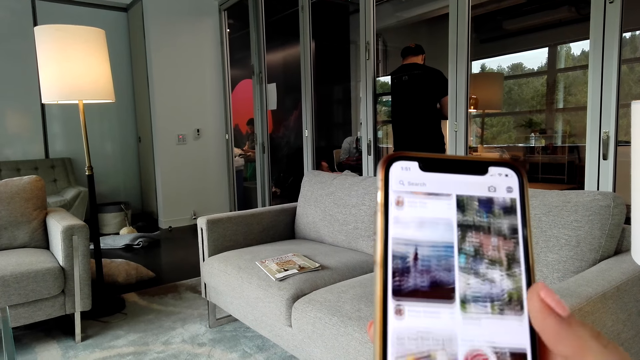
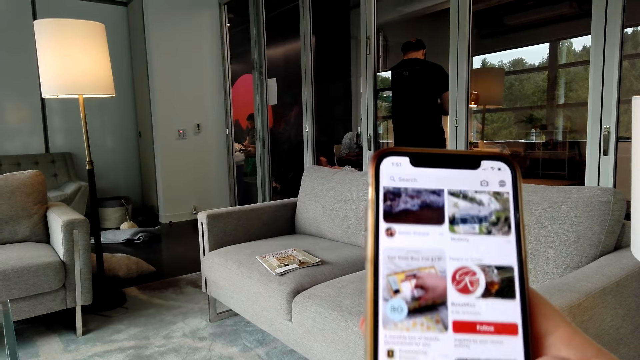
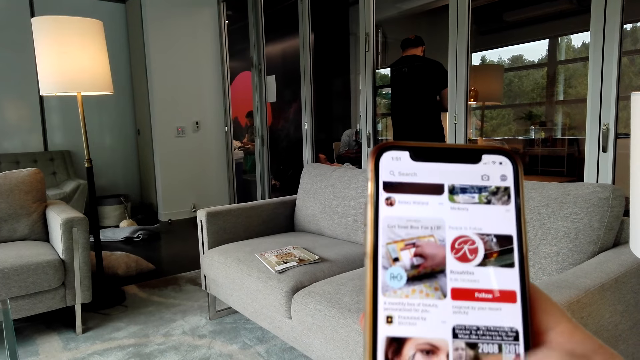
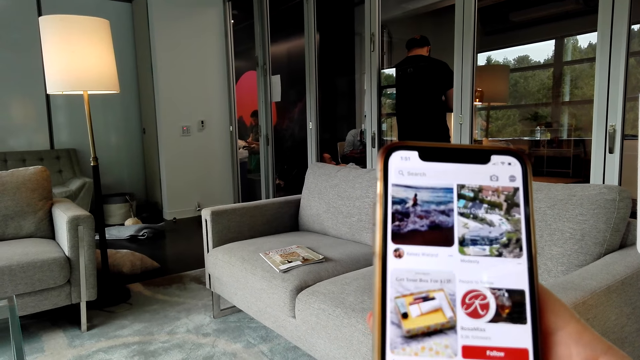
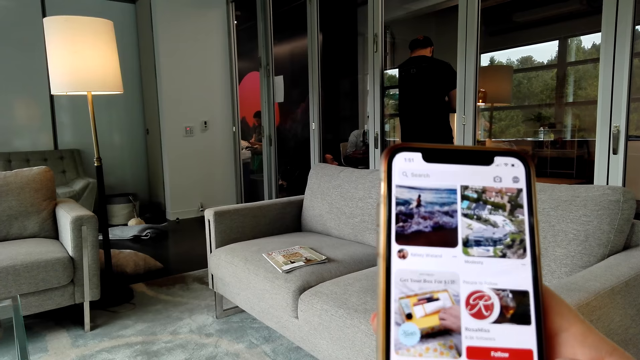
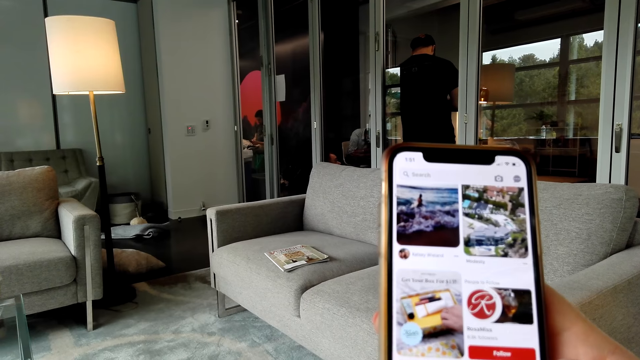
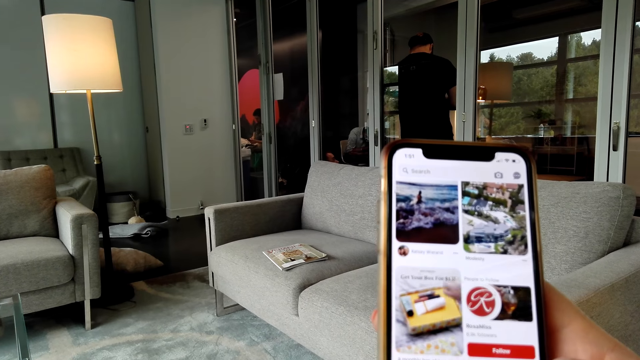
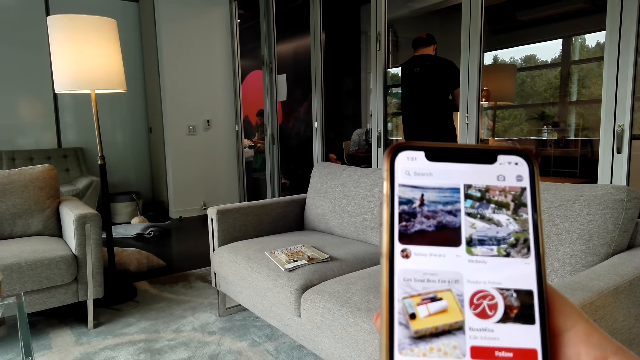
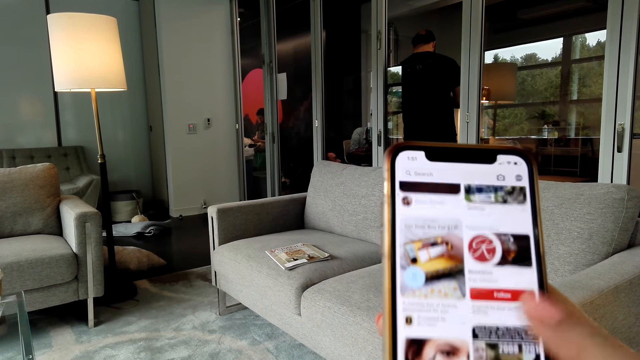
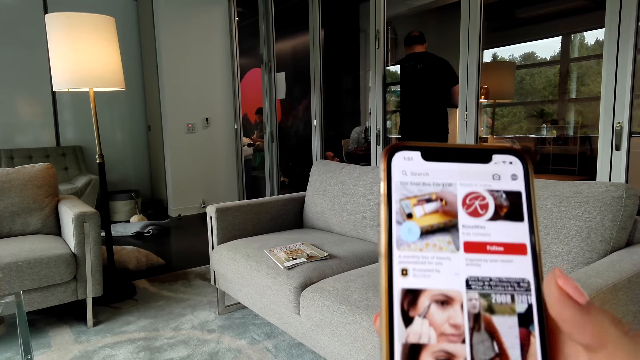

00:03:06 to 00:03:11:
The camera wearer scrolls the phone.

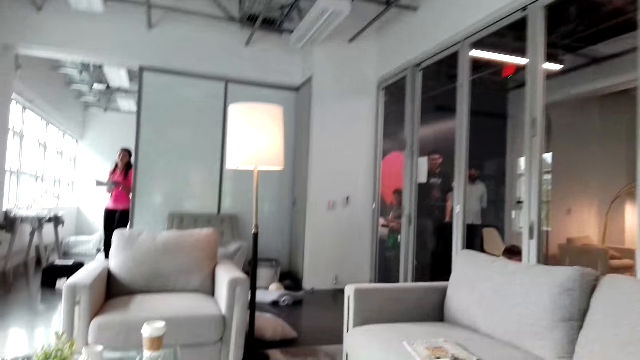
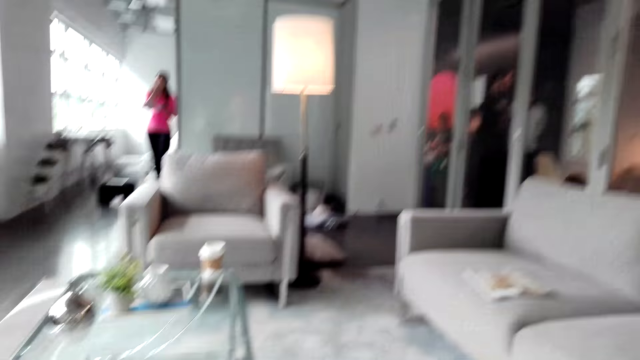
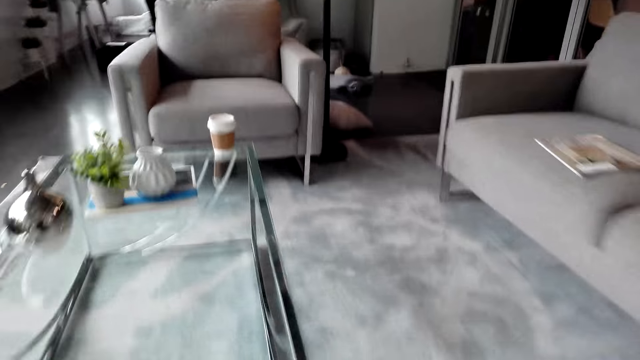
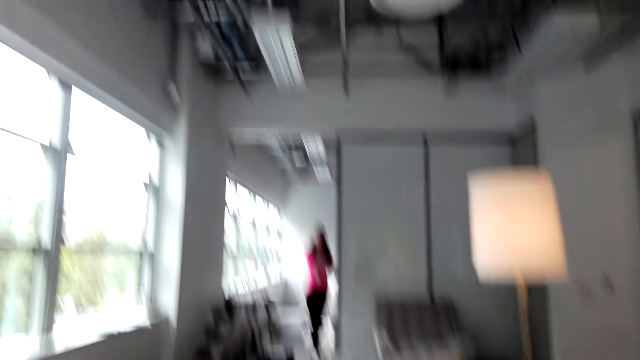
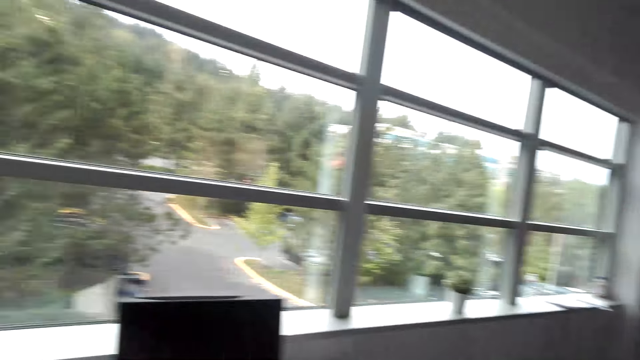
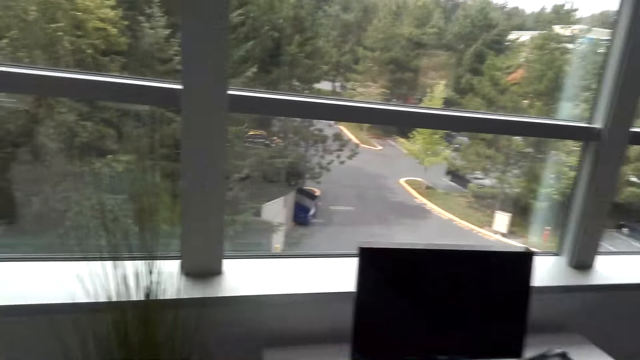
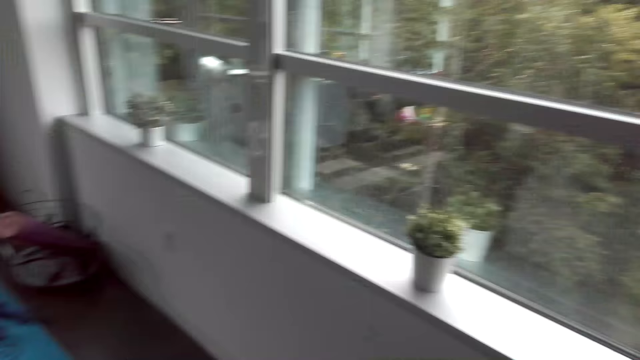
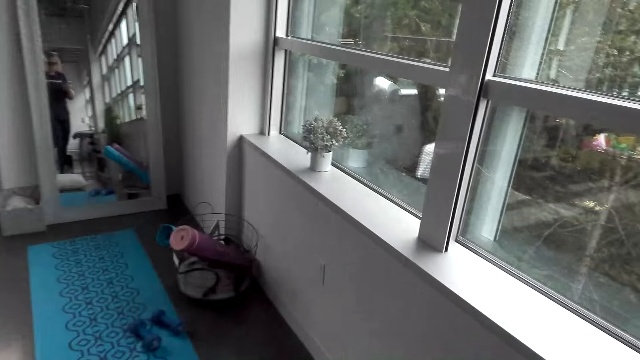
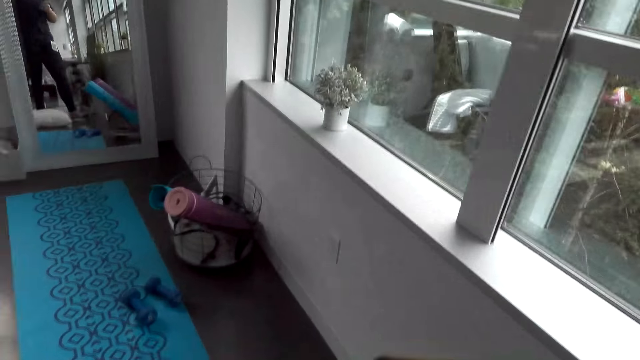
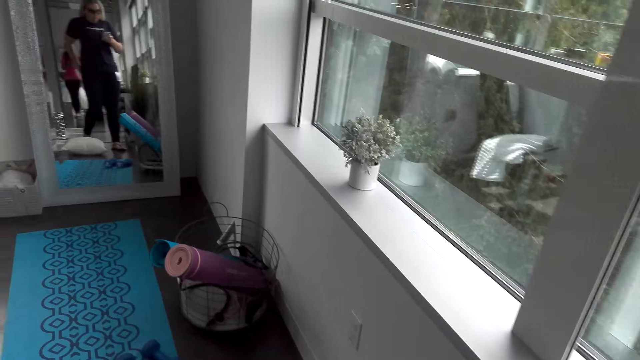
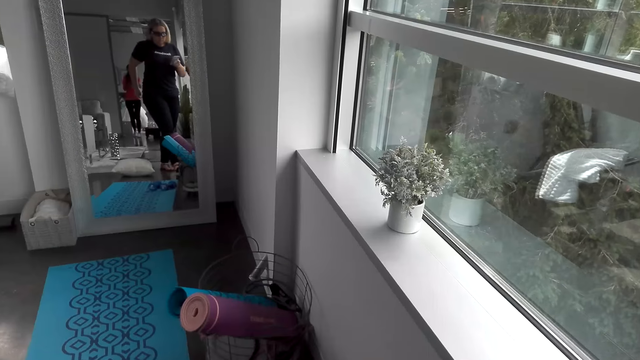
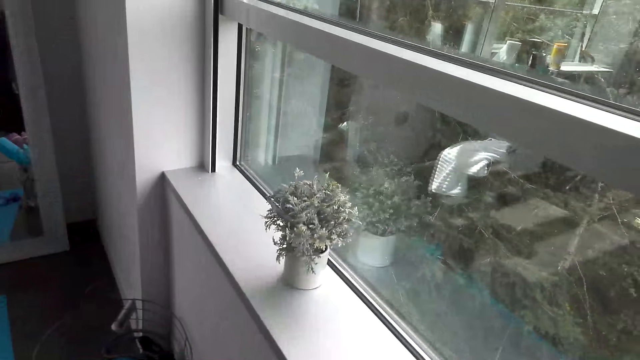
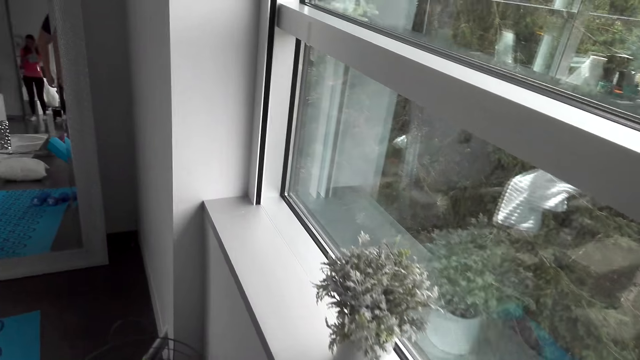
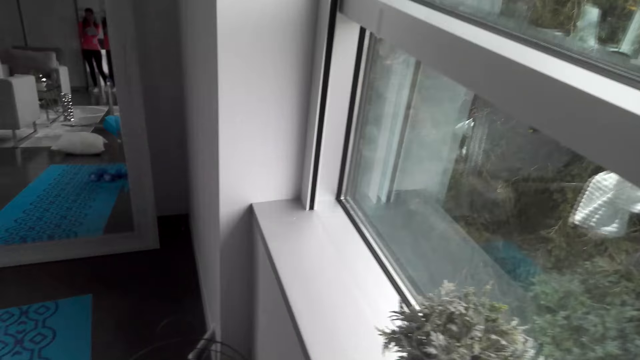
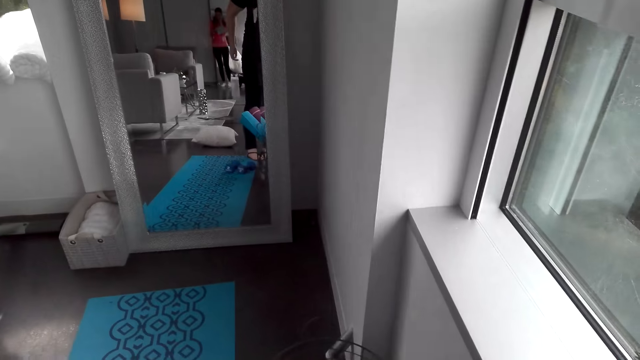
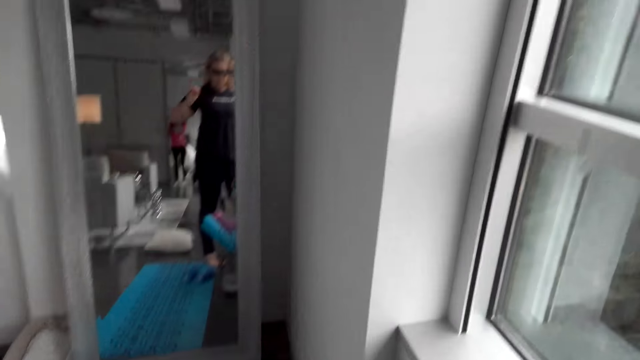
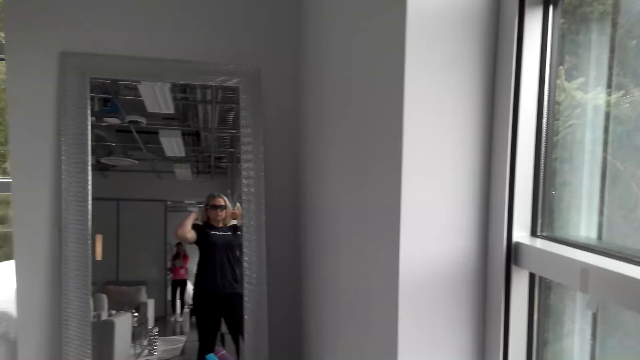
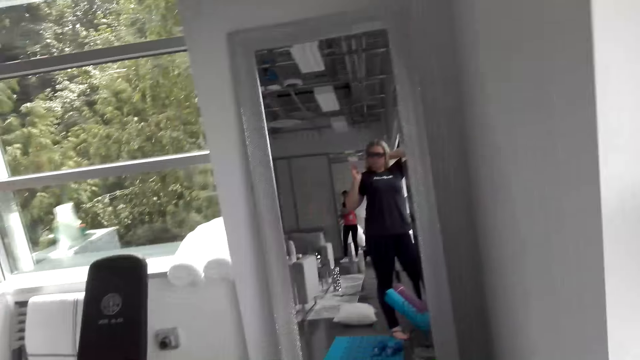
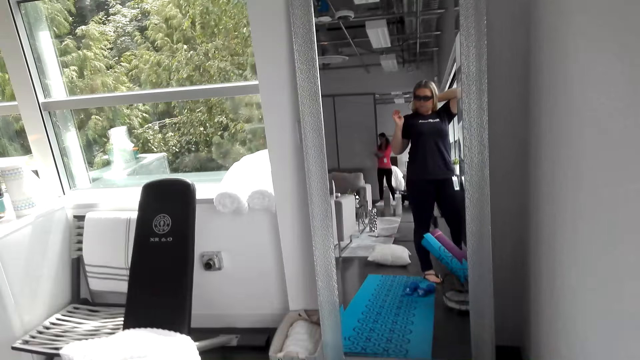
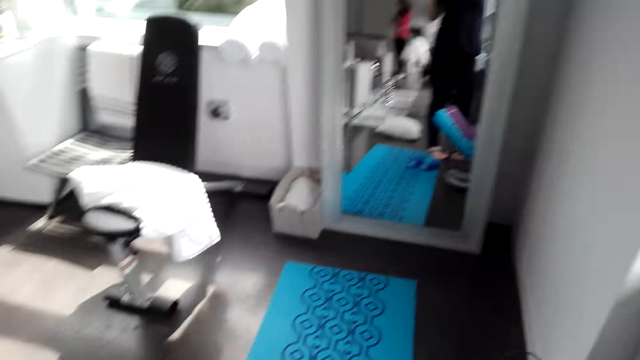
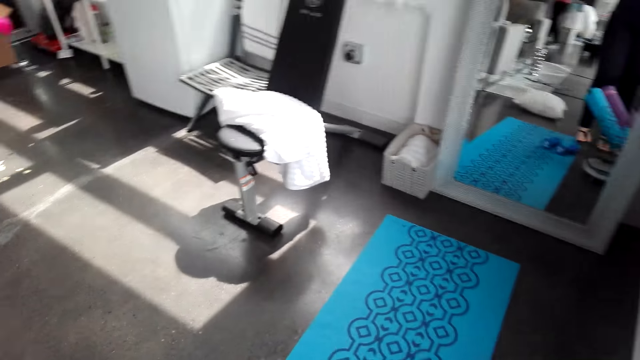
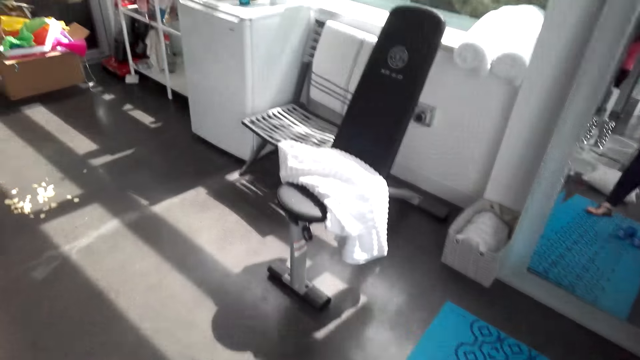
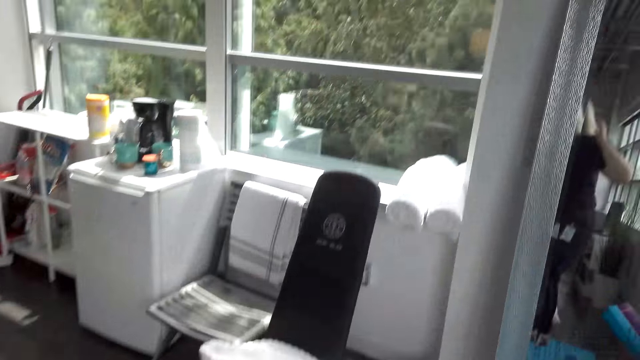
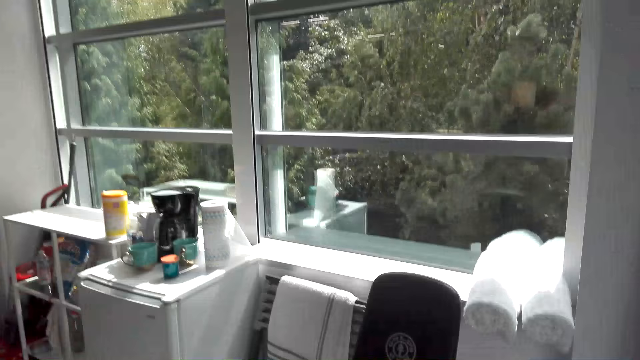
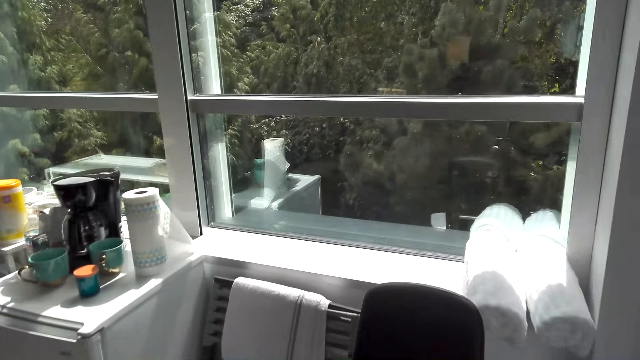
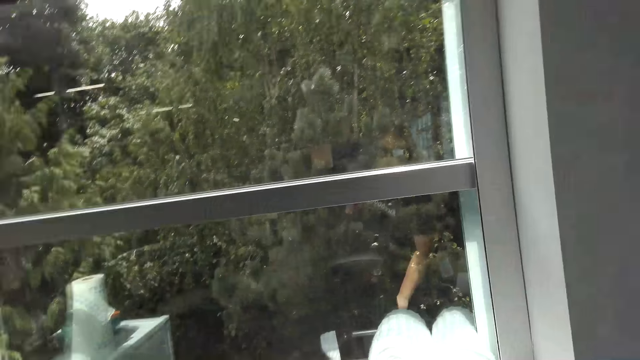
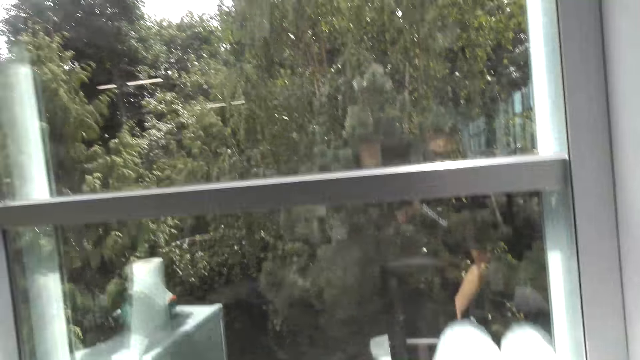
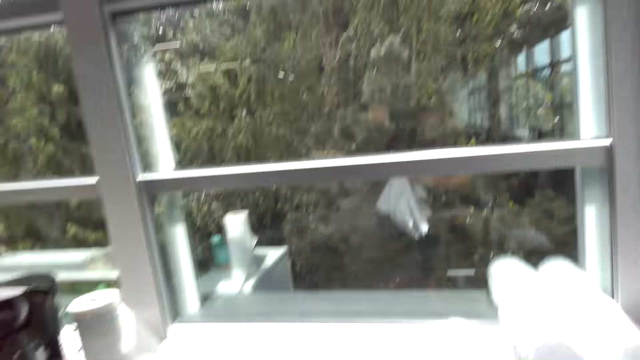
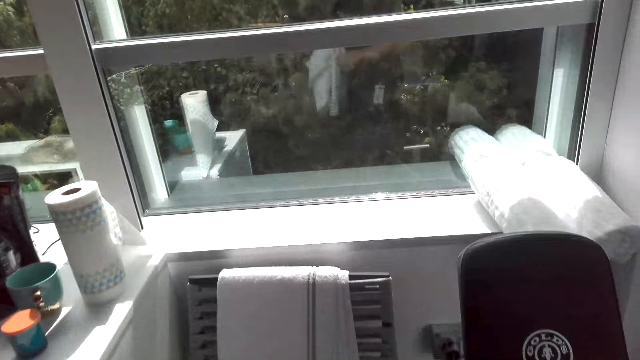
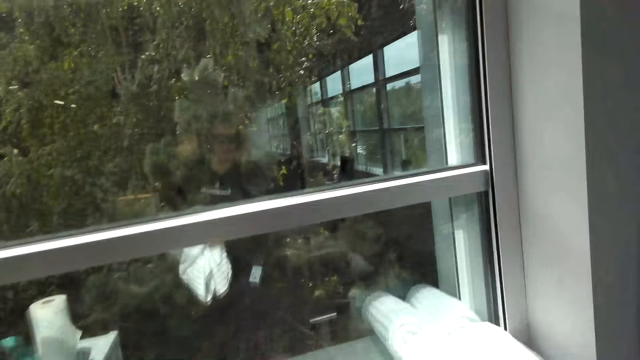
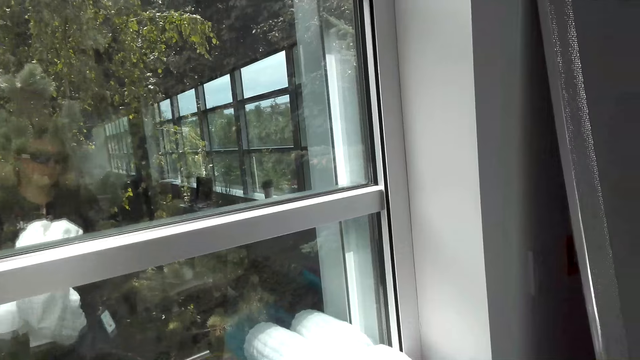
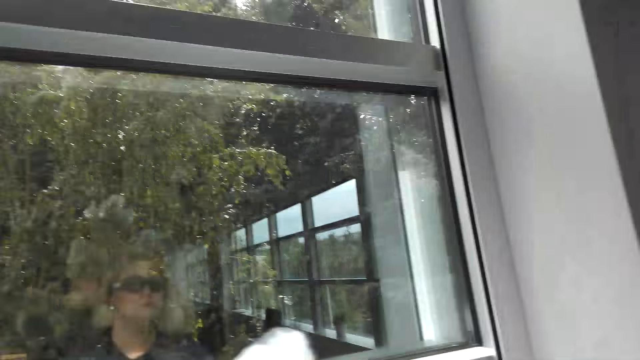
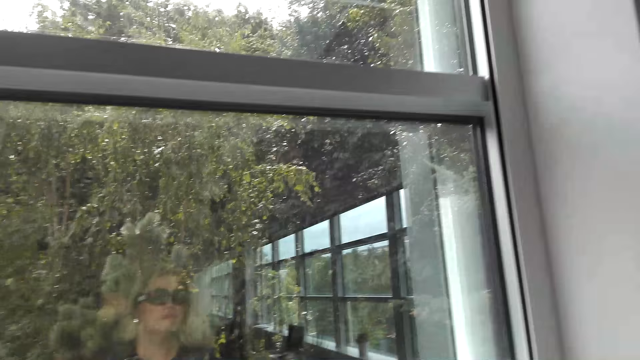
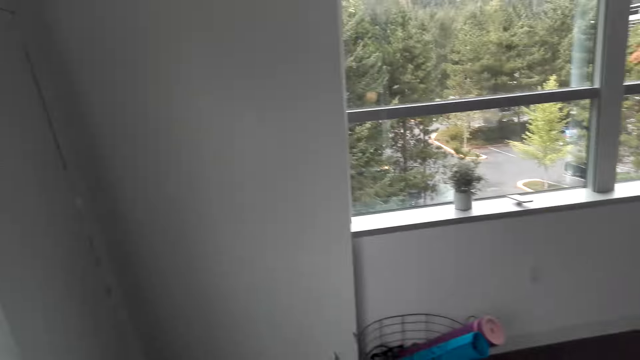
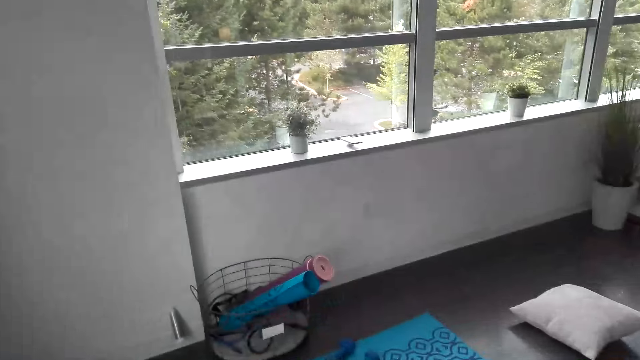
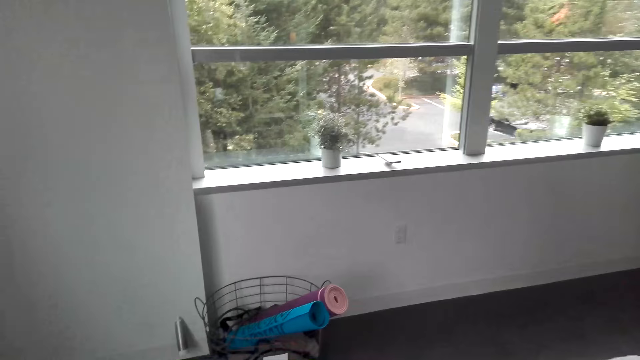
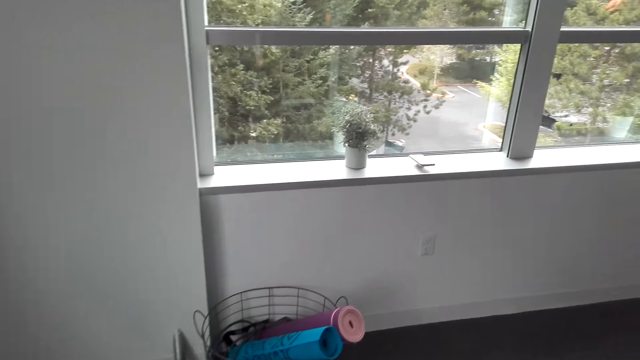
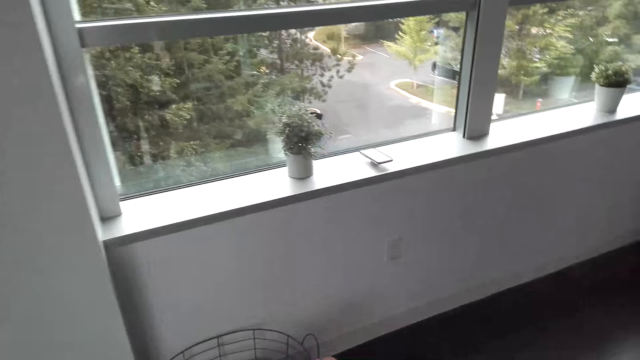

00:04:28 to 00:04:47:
The camera wearer walks toward the window. She looks at herself in the mirror. She walks in the room. She picks up the towel. She holds the towel. She looks at the window. She walks around the room.
